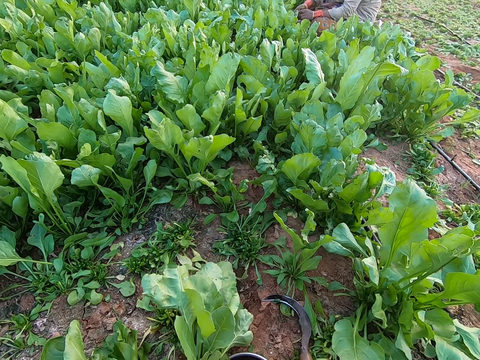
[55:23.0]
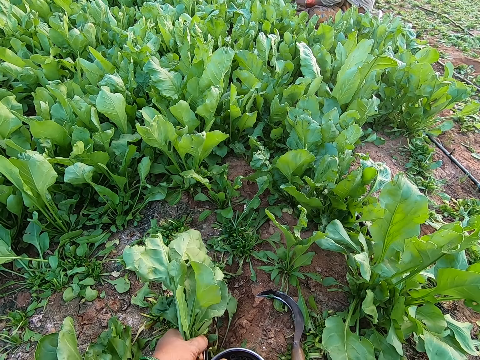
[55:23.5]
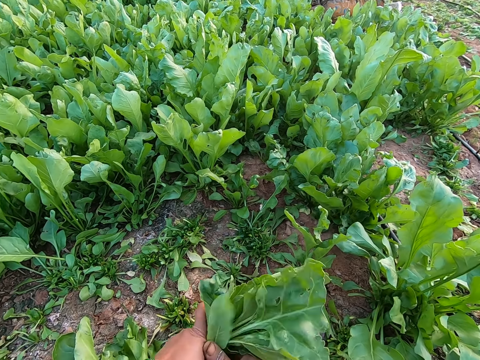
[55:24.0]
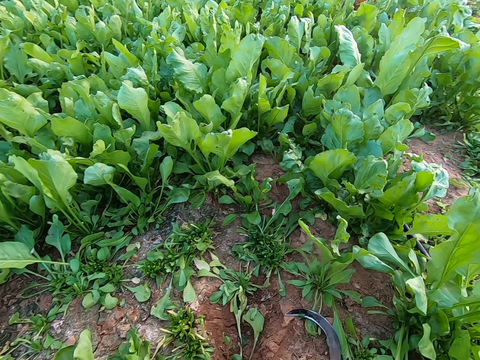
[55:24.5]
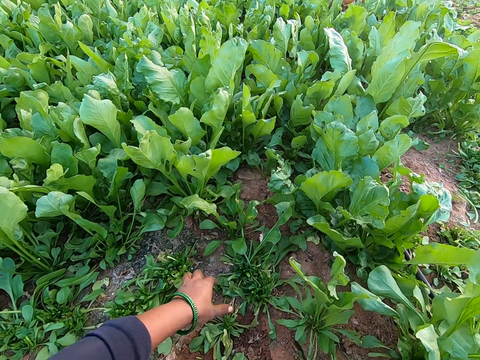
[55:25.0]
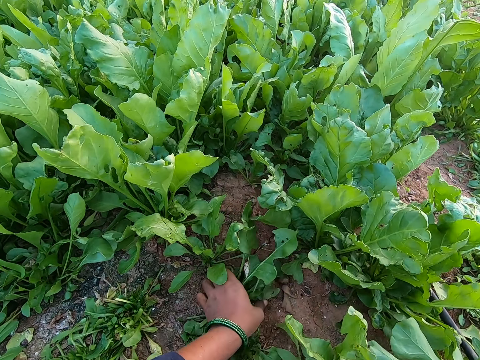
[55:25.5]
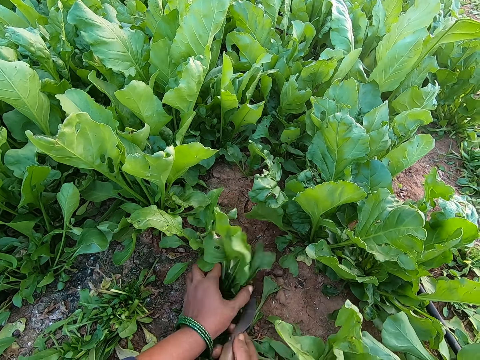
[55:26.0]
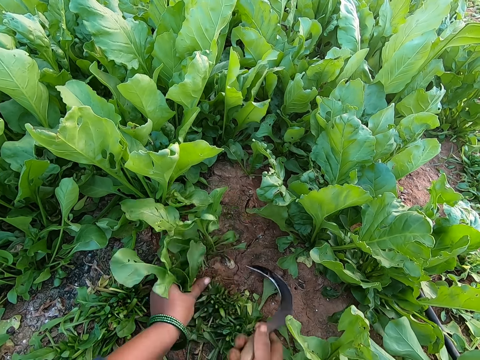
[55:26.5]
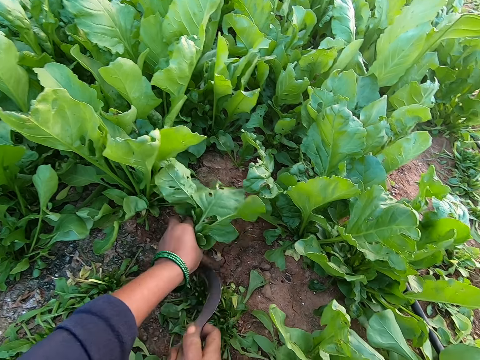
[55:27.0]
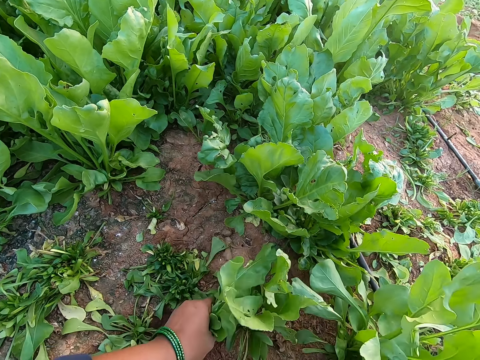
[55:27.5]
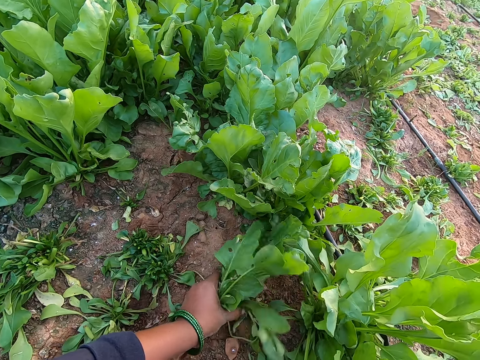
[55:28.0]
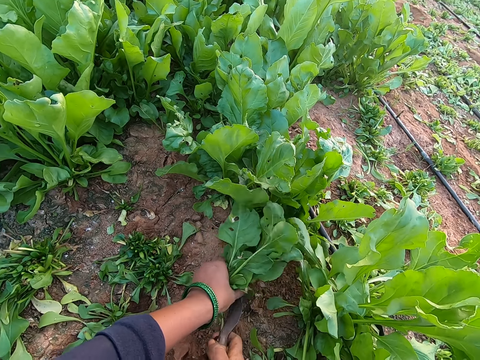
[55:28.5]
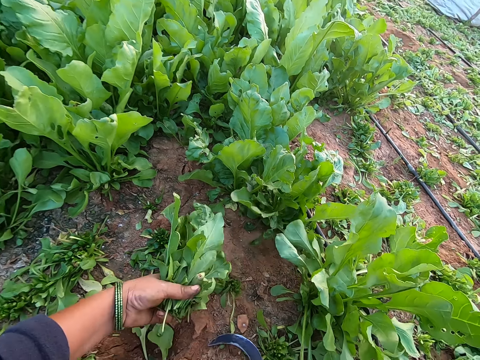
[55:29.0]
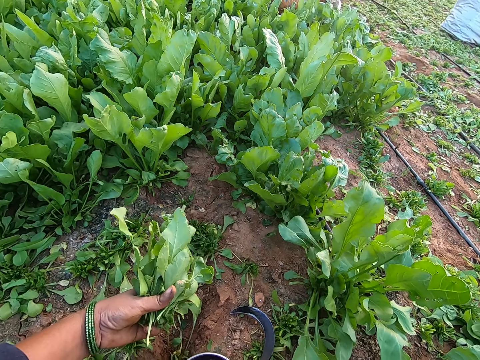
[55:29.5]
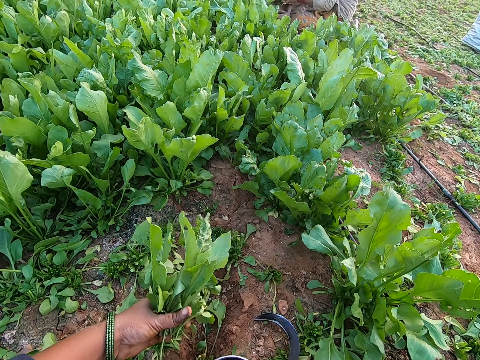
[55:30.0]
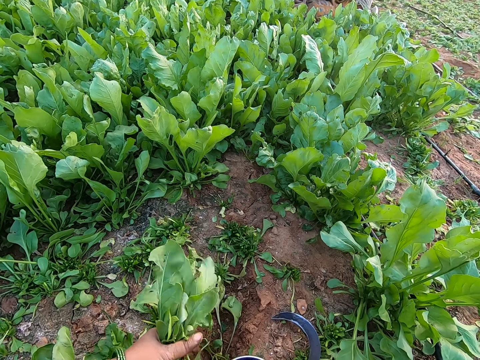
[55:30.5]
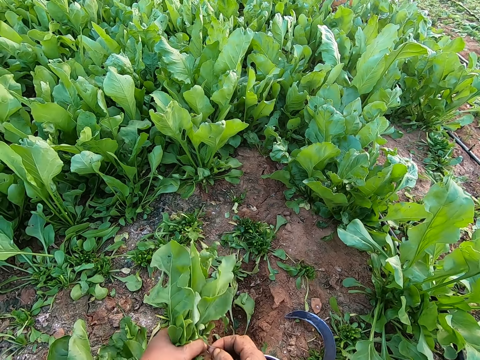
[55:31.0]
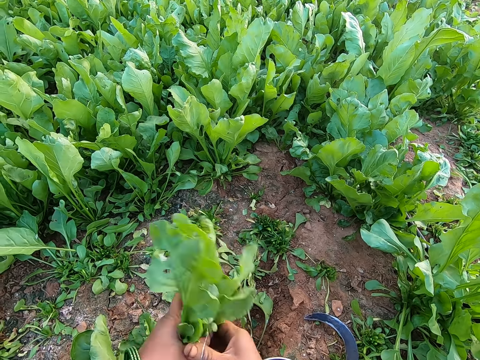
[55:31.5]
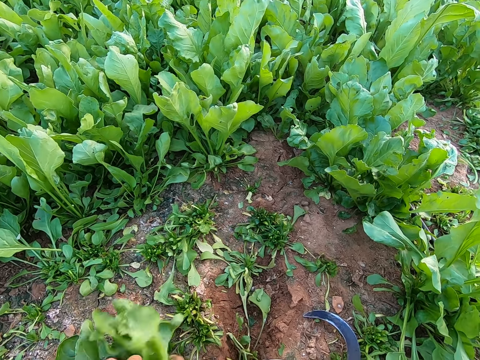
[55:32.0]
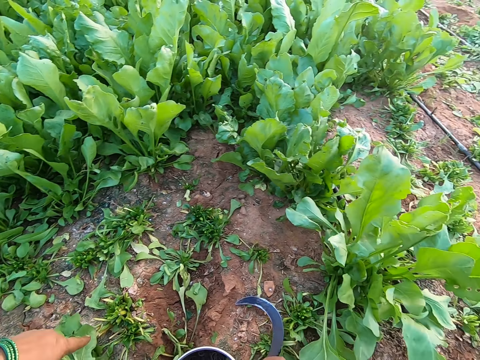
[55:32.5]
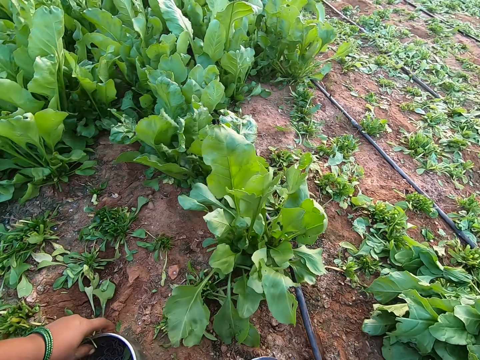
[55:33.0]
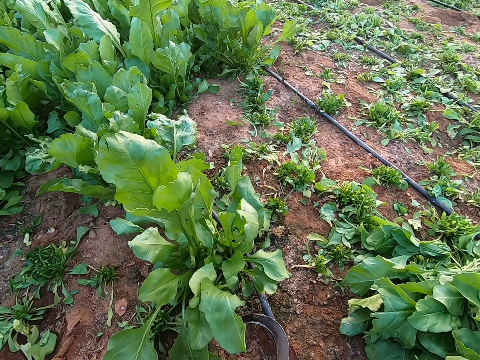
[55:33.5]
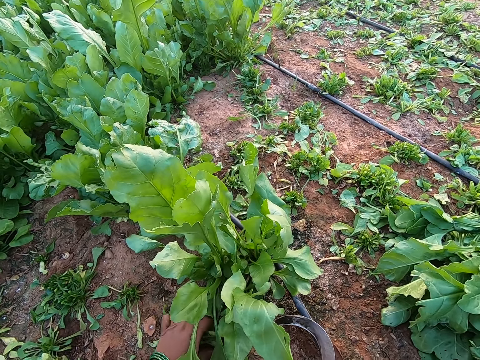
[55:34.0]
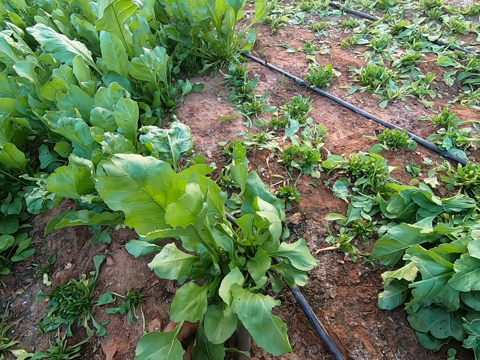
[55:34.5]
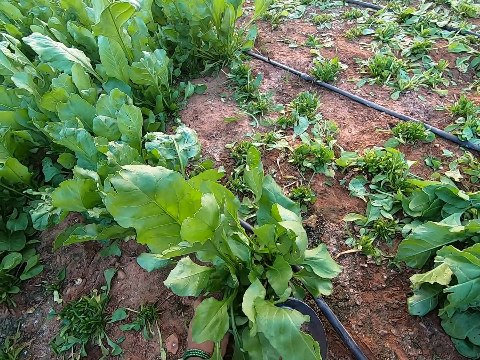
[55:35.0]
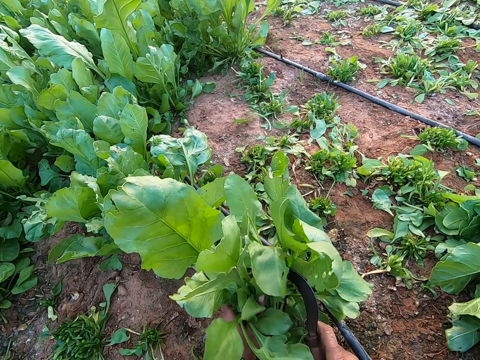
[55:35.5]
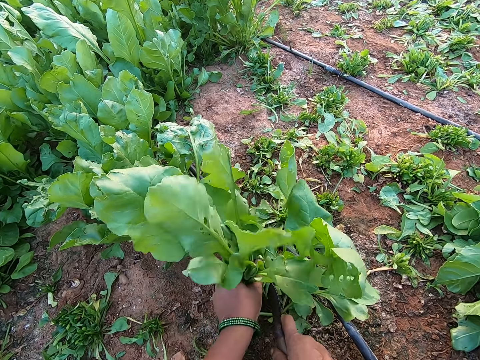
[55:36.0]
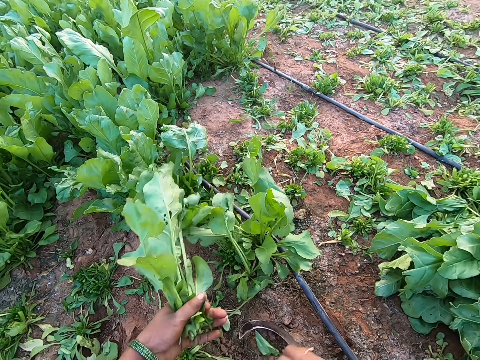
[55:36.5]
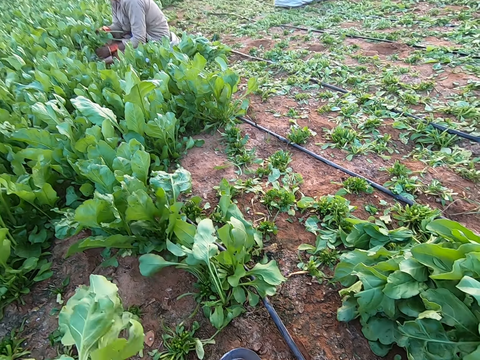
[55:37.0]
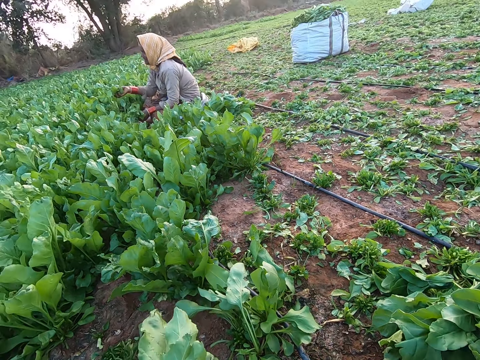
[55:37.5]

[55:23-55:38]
The camera wearer ties the leaves in her left hand with an elastic band in her right hand. She picks the slasher from the ground with her right hand. She holds the leaves with her left hand. She cuts the leaves in her left hand with the slasher in her right hand. She holds the elastic band in her hands. She ties the leaves in her left hand with the elastic band. She picks the slasher from the ground with her right hand. She moves the bowl on the ground with her left hand. She holds the leaves with her left hand. She cuts the leaves in her left hand with the slasher in her right hand. She drops the slasher in her right hand on the ground.

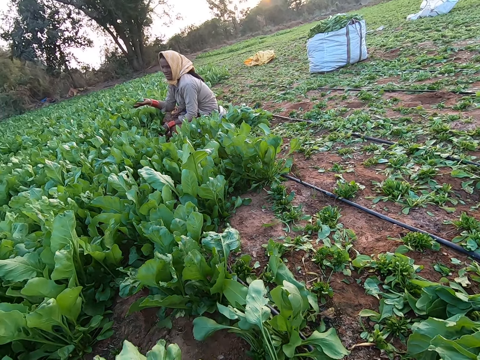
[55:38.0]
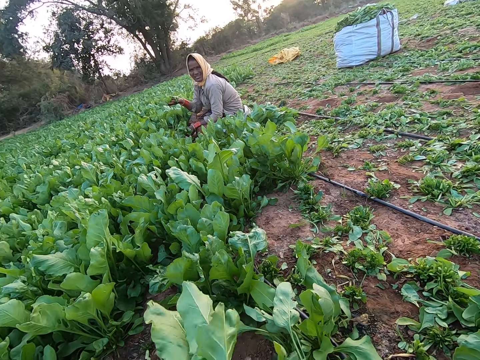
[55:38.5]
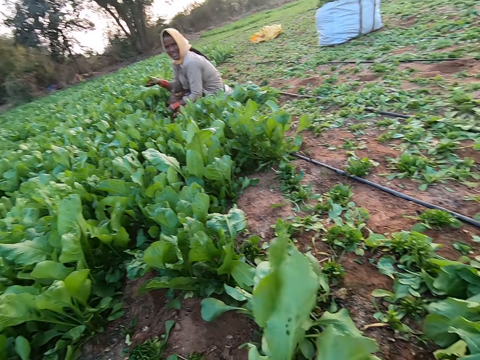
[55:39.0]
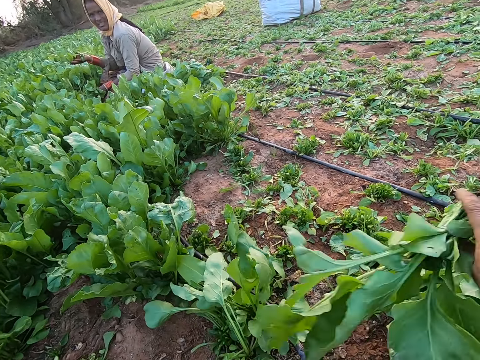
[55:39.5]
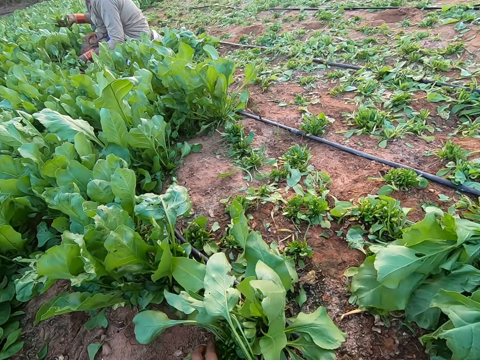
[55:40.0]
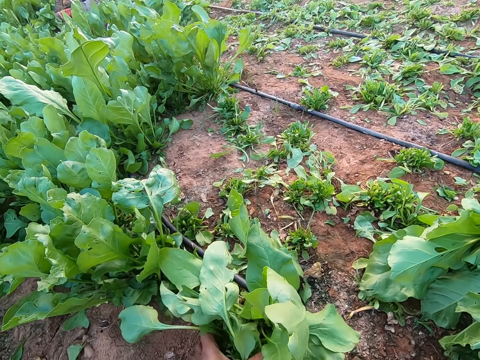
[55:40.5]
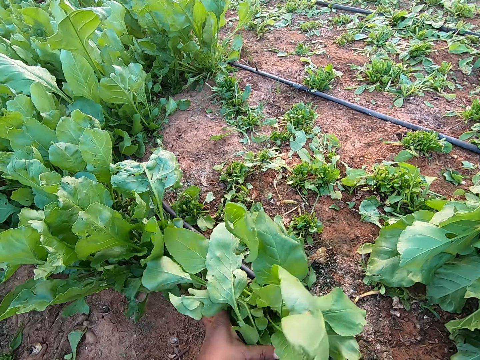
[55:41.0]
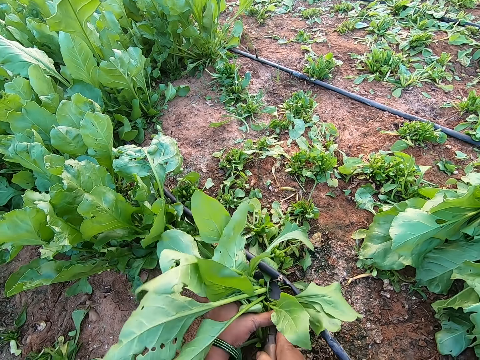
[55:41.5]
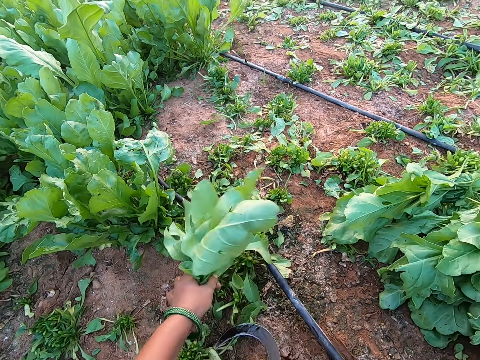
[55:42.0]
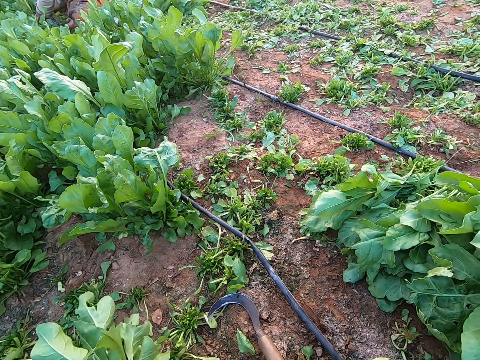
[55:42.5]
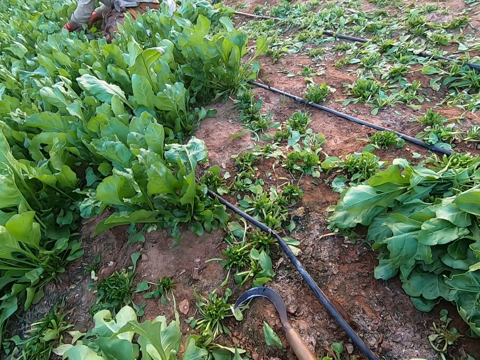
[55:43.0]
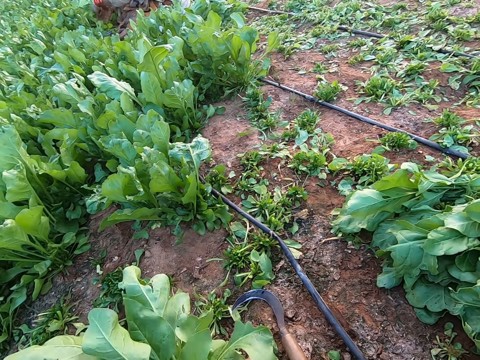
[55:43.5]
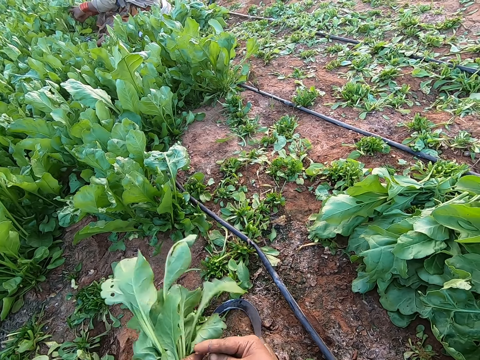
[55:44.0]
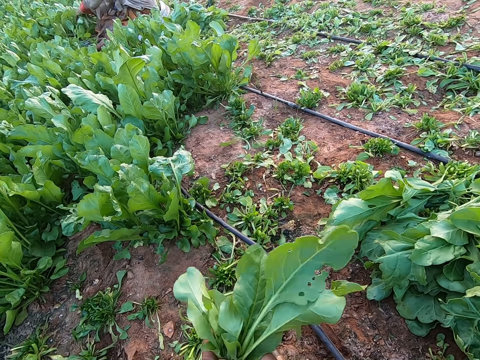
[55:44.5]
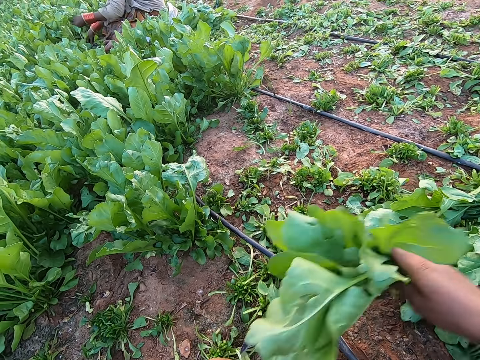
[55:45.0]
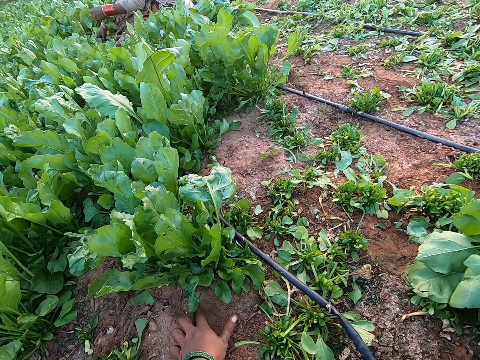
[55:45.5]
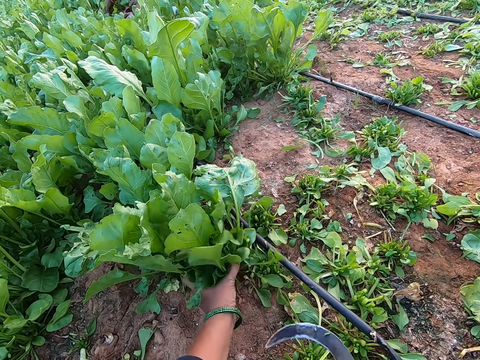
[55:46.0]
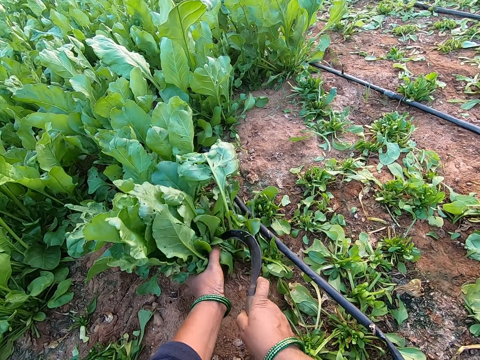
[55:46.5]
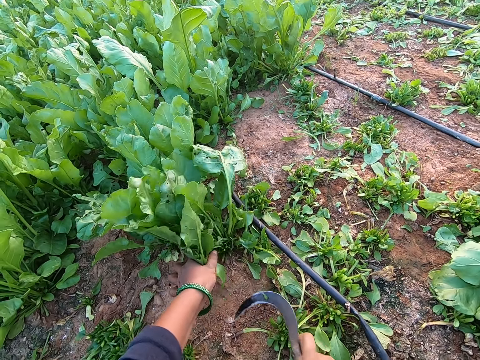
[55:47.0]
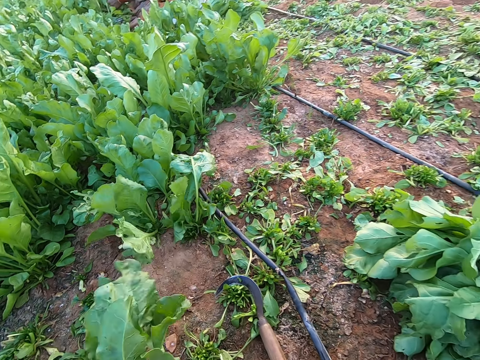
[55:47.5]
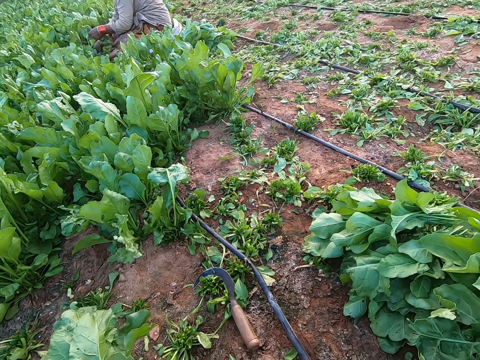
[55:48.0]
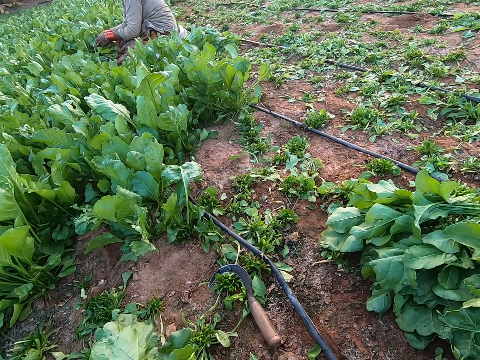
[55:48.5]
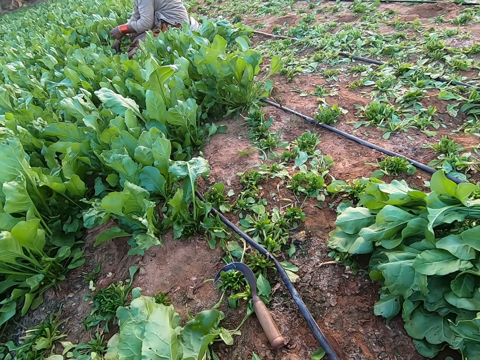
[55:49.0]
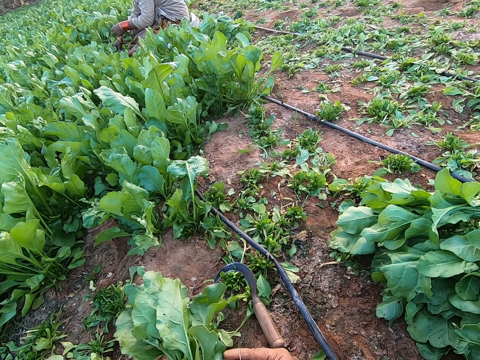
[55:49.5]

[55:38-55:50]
The woman holds the leaves in her hands. The woman interacts with the camera wearer. The camera wearer drops the leaves in her right hand on the ground. She holds the leaves in her left hand. She cuts the leaves in her left hand with the slasher in her right hand. She drops the slasher in her right hand on the ground. She ties the leaves with an elastic band. She holds the leaves in her right hand. She throws the leaves in her right hand on the ground. She holds the leaves in her left hand. She cuts the leaves in her left hand with the slasher in her right hand. She drops the slasher in her right hand on the ground.
